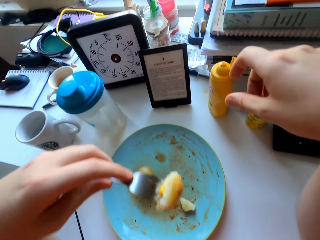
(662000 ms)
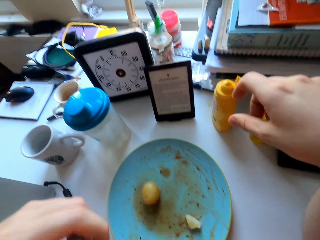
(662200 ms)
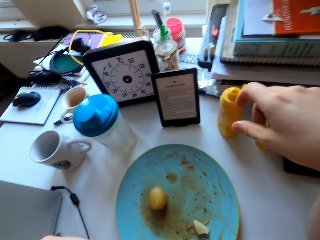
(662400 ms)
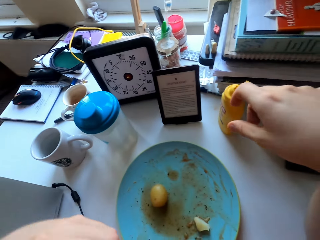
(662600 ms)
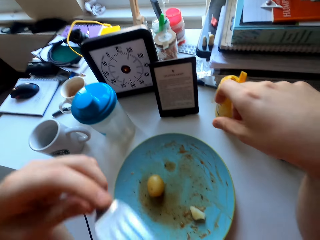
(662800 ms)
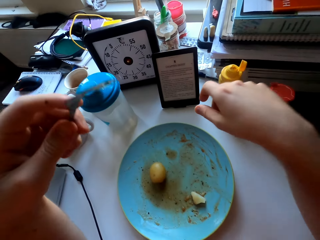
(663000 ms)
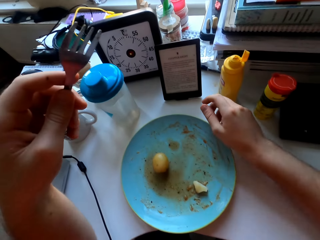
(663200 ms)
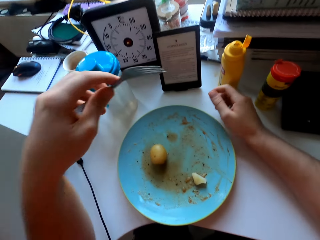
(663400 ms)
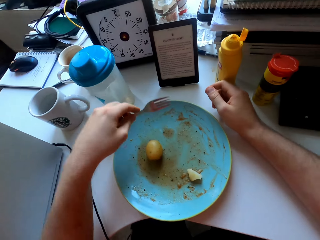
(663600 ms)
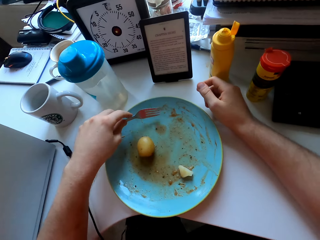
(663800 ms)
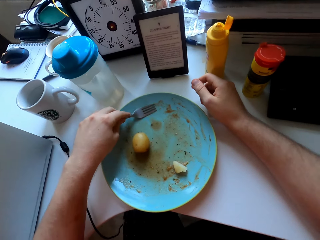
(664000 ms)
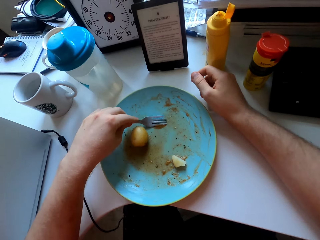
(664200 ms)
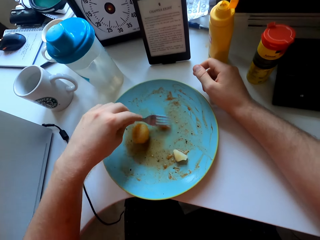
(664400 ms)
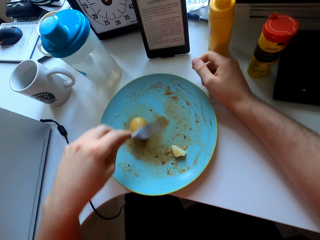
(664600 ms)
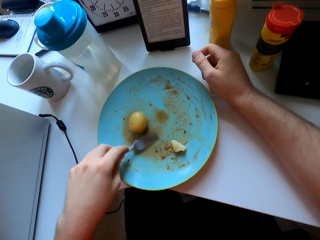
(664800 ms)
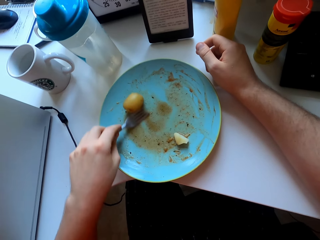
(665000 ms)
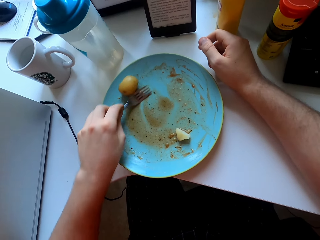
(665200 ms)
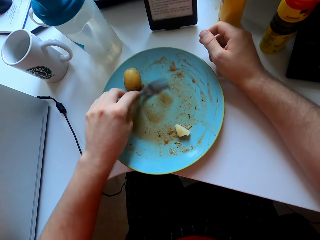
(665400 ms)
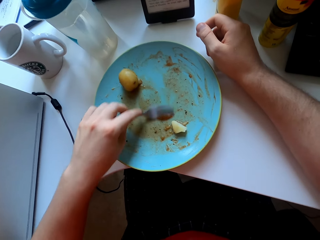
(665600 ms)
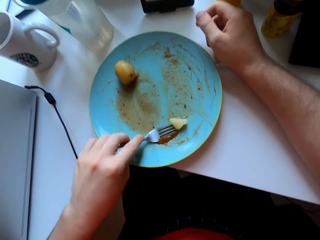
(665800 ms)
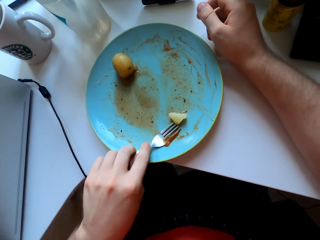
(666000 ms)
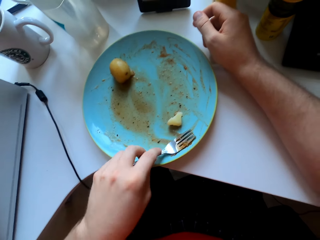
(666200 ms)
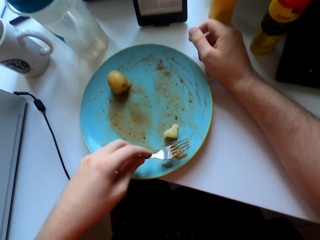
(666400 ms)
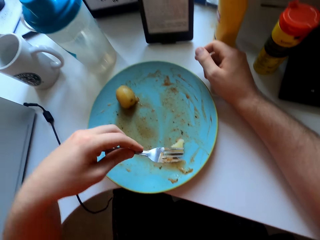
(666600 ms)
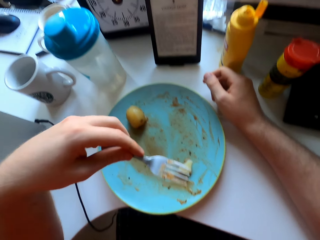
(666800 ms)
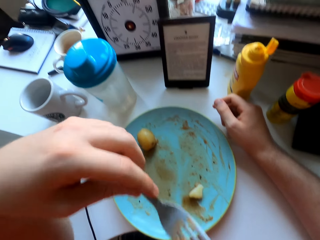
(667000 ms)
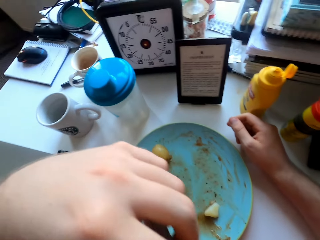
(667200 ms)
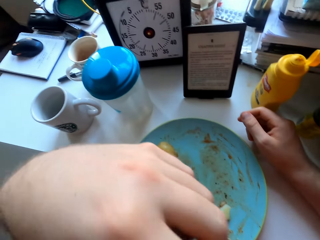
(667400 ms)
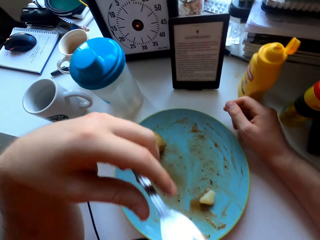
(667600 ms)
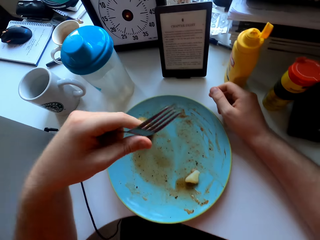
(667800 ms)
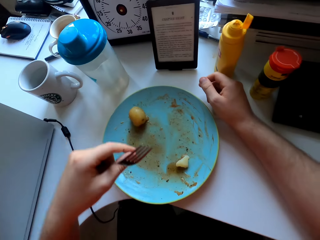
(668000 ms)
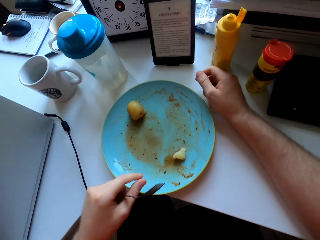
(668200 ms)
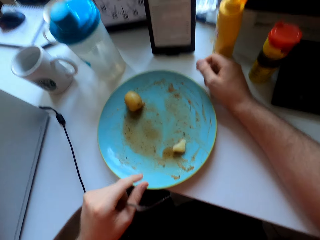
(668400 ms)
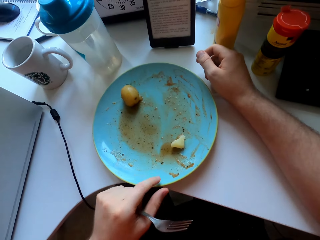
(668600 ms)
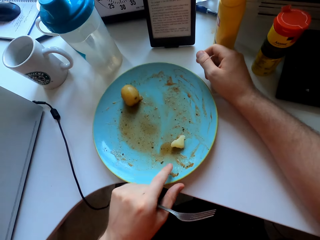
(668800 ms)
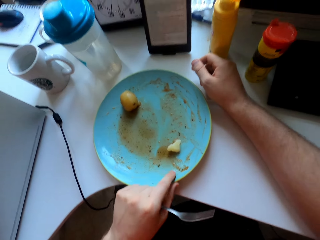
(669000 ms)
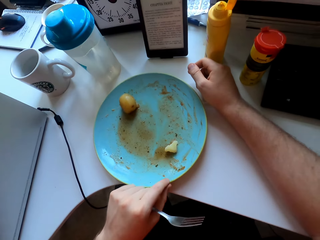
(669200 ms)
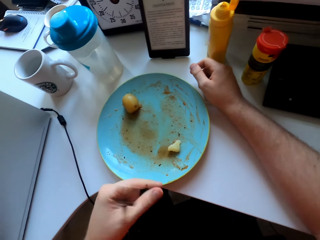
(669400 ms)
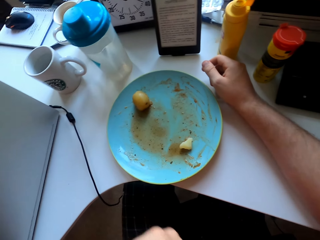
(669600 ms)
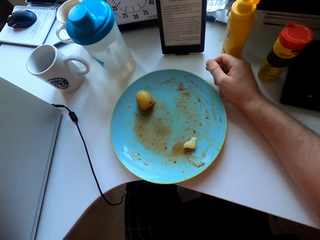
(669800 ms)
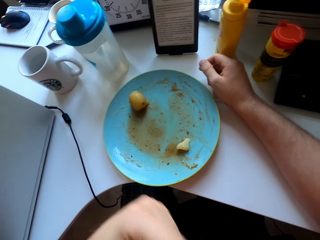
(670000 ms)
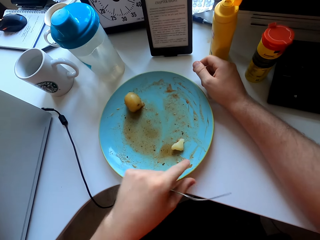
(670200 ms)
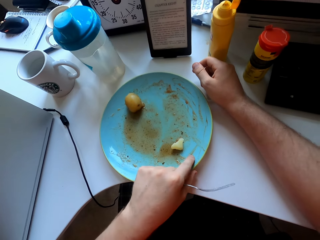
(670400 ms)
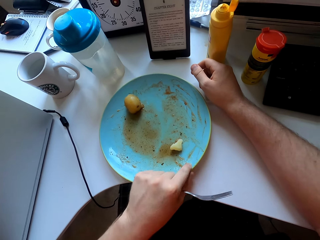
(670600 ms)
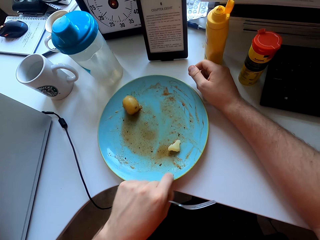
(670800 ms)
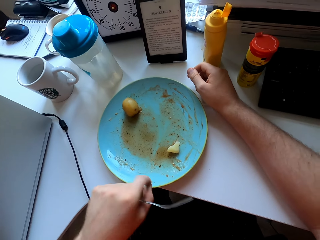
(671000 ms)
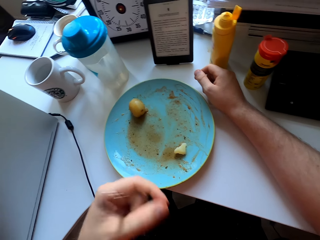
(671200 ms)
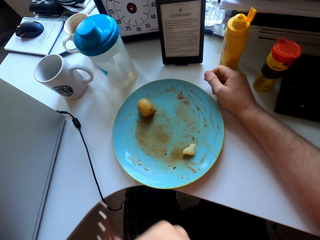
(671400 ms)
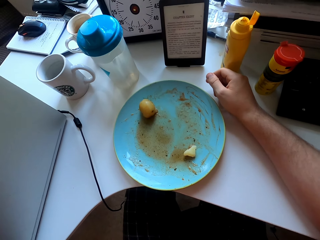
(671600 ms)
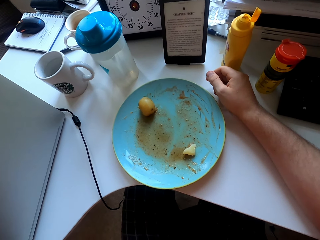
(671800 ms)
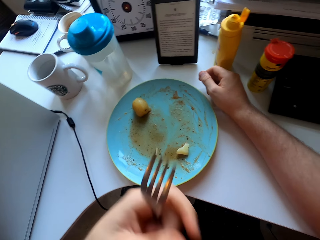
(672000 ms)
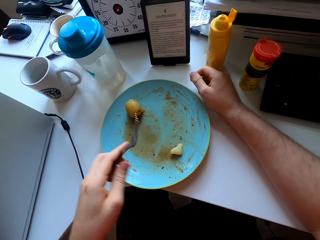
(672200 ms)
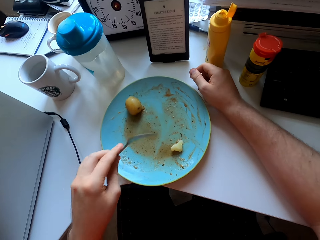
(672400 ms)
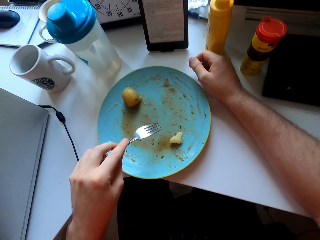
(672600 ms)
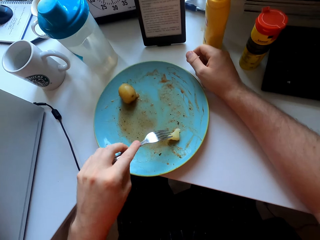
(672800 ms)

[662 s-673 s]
The camera wearer picks a potato with a fork, eats the potato, scrapes for soup, moves the potato on the plate with the fork, scoops soup with the fork and eats the soup. They eat a vegetable. They pick the soup with a finger and lick the finger.

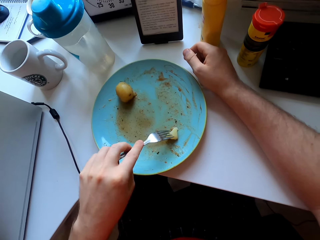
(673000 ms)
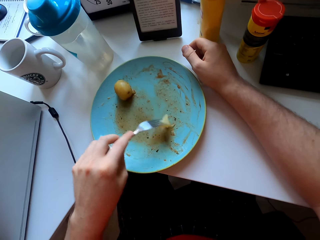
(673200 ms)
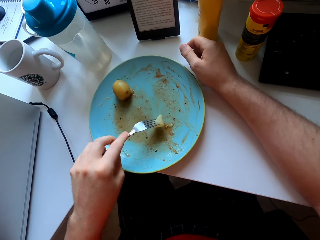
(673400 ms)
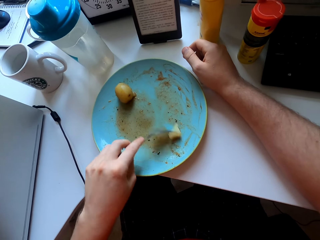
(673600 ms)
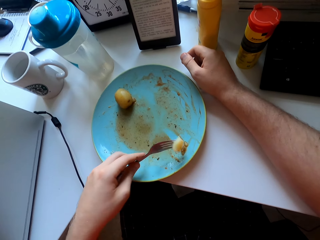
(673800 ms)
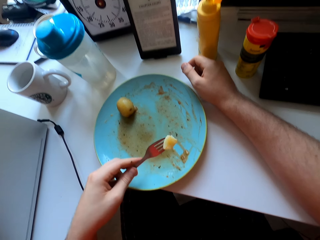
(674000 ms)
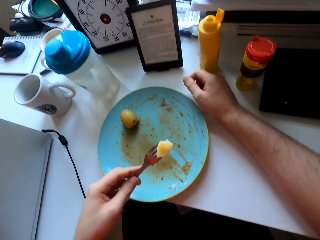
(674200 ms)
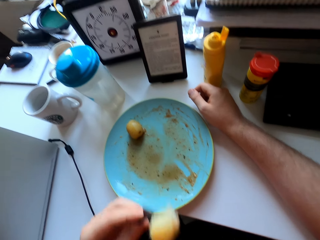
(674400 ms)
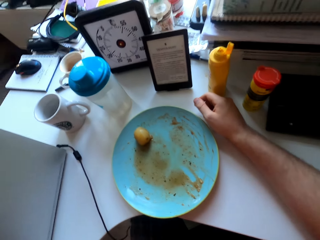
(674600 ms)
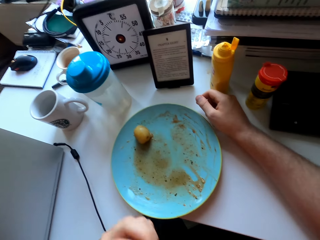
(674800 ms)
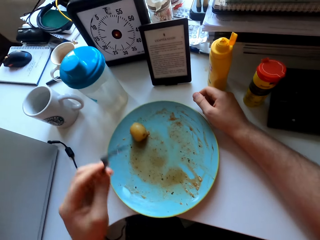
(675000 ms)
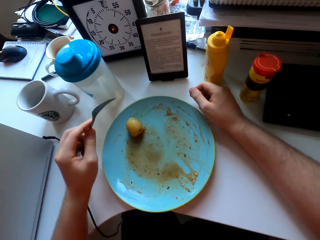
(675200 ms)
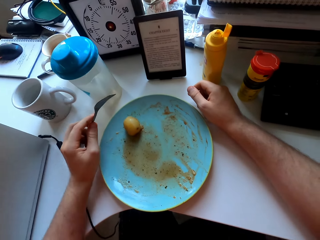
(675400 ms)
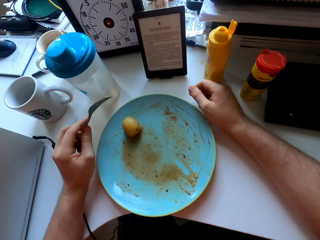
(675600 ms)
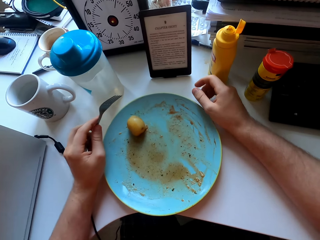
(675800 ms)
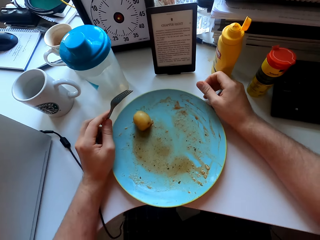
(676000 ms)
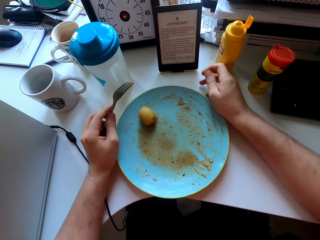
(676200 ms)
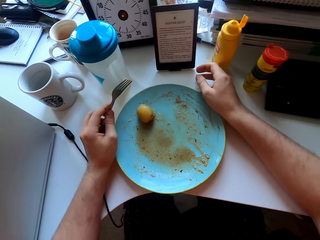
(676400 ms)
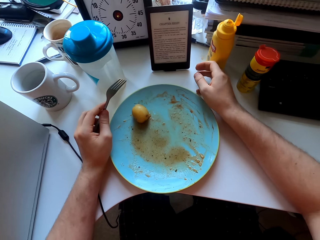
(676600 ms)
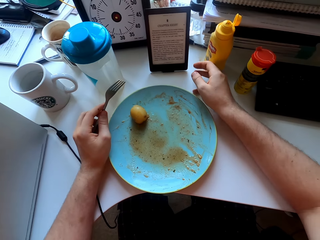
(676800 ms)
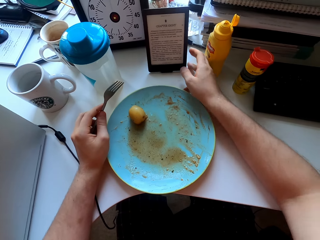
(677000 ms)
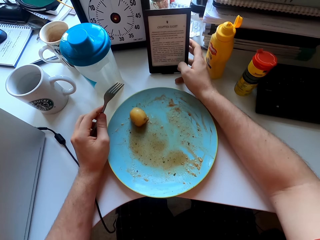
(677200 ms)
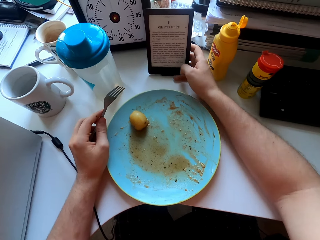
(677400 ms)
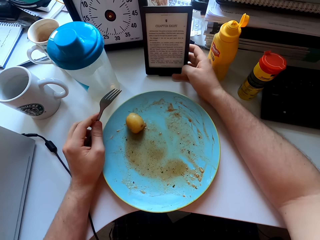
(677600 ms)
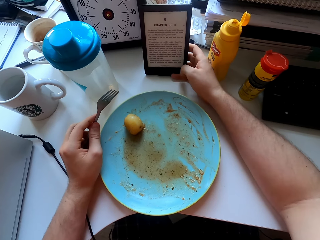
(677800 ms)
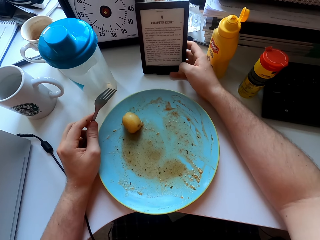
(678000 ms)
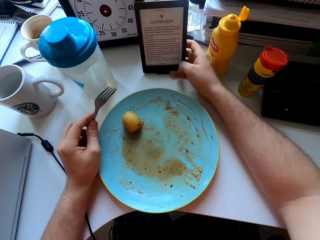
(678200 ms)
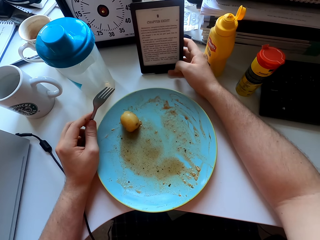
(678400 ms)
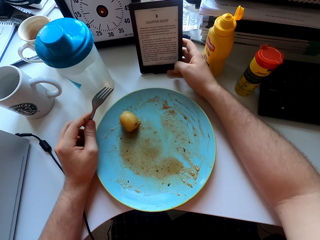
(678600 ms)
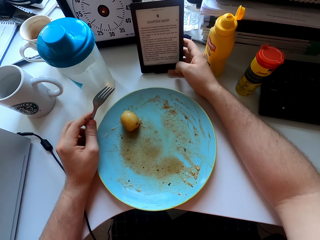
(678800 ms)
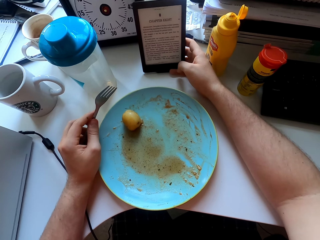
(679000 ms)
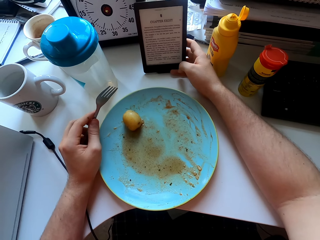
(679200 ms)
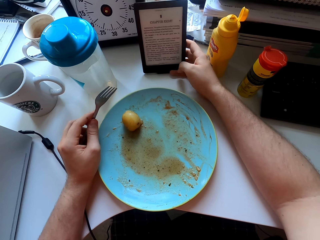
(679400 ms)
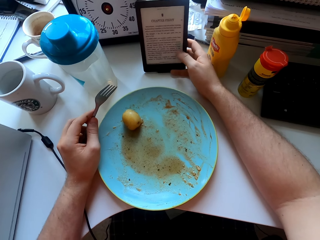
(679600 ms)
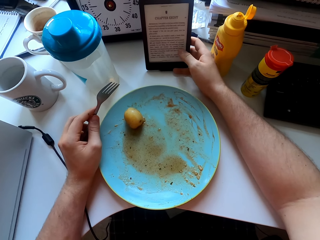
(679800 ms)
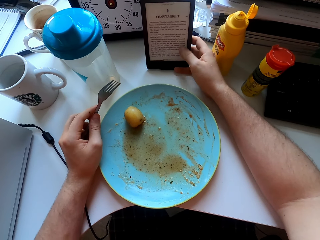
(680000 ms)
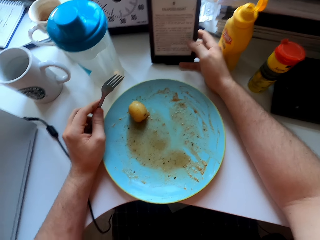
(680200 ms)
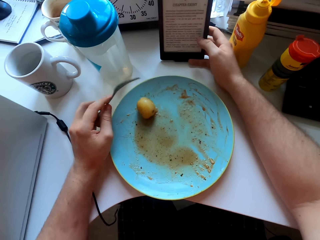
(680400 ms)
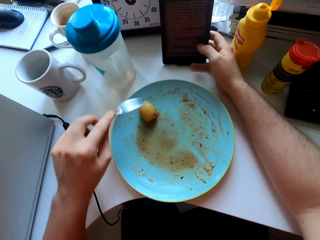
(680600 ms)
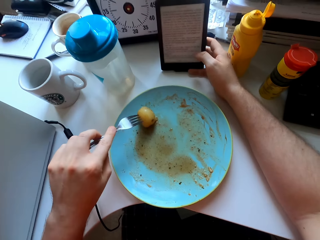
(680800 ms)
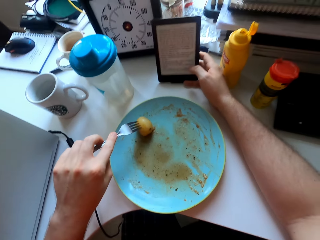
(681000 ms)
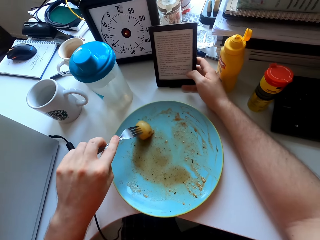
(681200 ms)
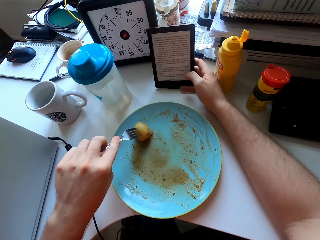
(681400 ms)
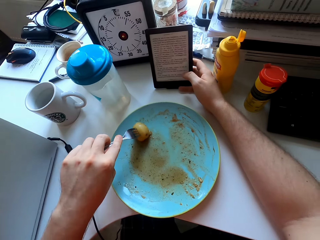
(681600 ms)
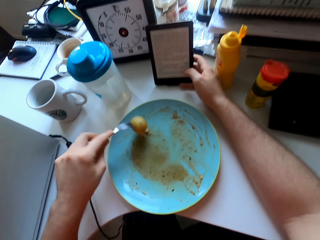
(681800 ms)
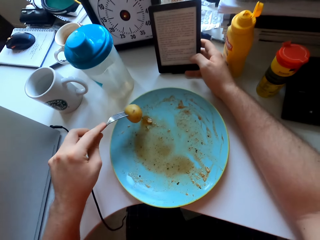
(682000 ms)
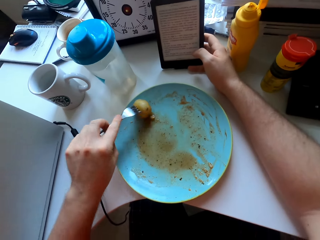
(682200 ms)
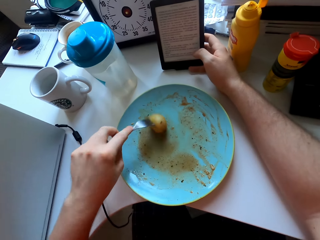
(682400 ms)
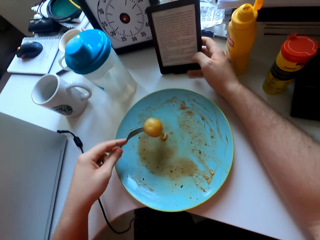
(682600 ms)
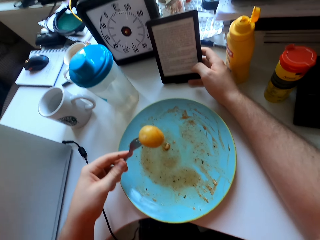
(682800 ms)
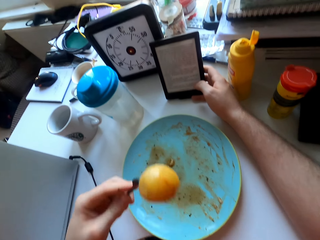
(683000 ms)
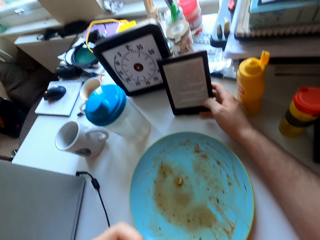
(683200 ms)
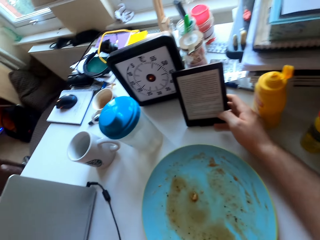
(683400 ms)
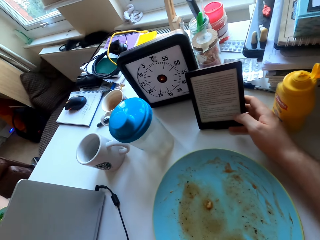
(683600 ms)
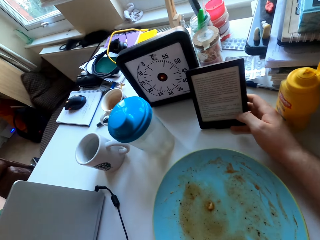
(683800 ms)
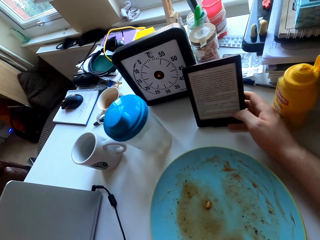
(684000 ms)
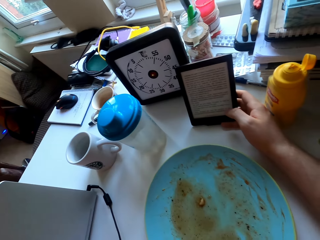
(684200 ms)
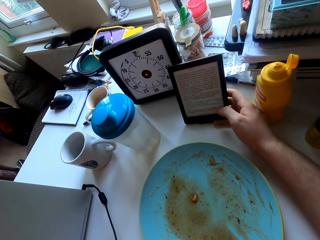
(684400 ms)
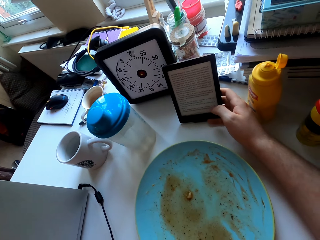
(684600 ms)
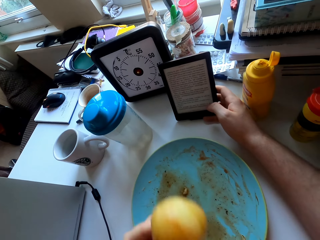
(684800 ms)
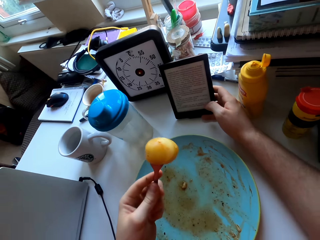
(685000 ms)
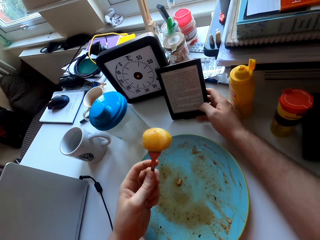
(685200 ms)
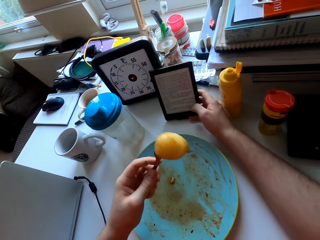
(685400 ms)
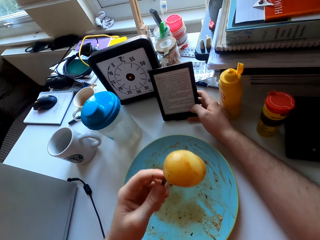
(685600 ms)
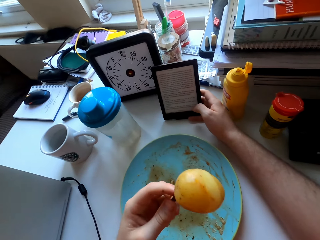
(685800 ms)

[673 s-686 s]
The camera wearer picks a potato with a fork and eats the potato. They push the bottle of mustard, touch a phone, hold the tablet and tap the tablet. They pick the potato with the fork and eat the potato.
